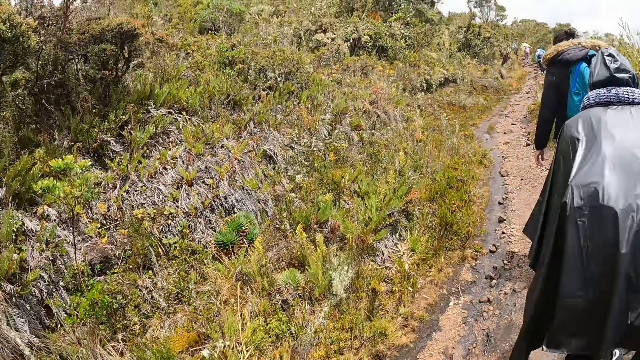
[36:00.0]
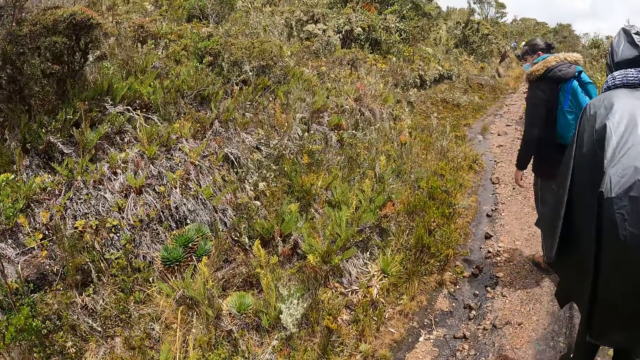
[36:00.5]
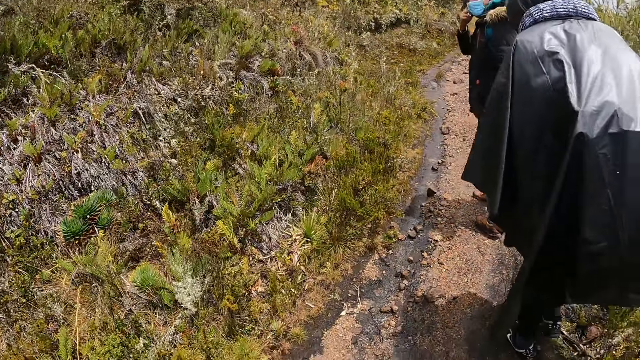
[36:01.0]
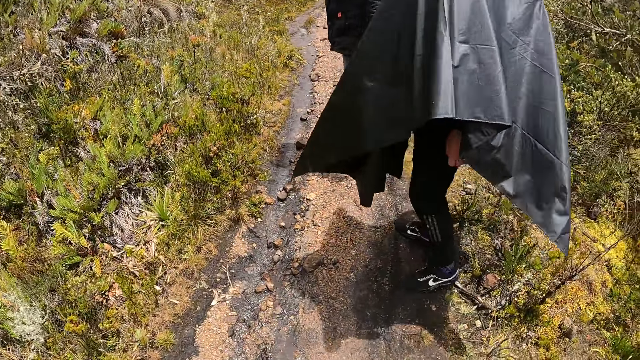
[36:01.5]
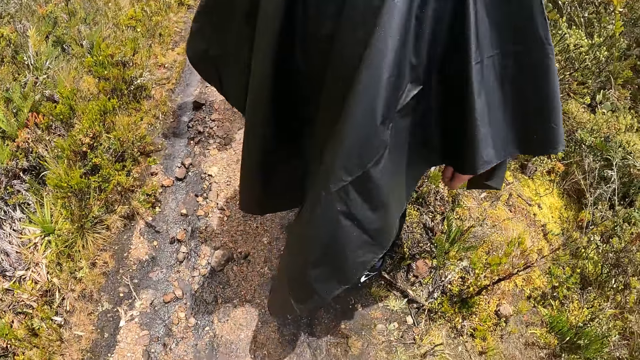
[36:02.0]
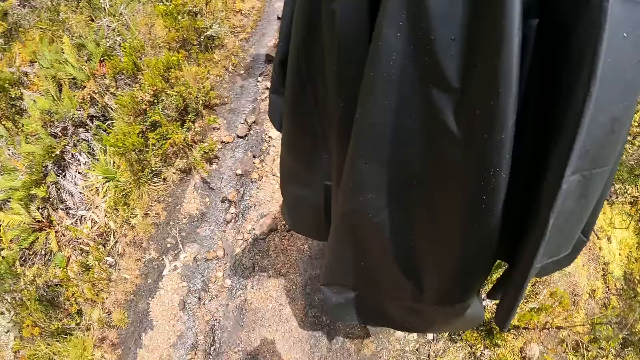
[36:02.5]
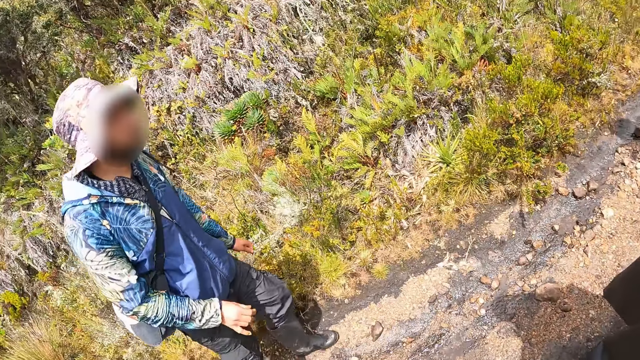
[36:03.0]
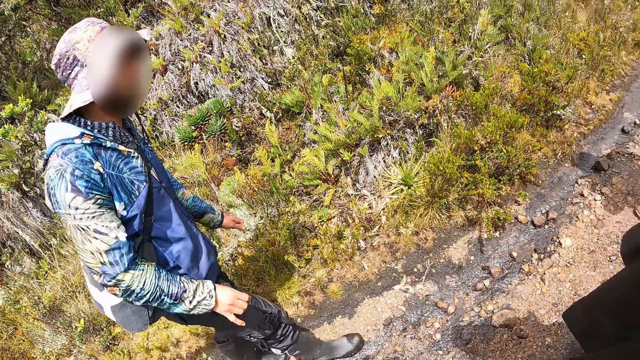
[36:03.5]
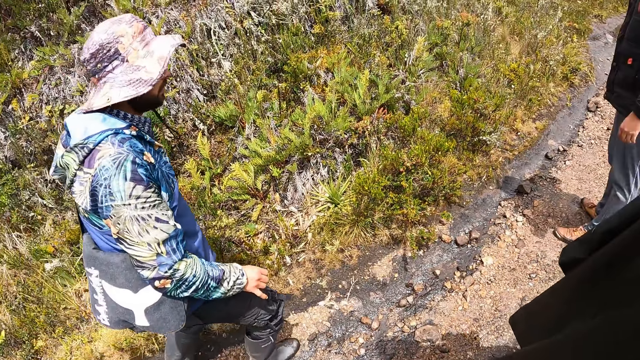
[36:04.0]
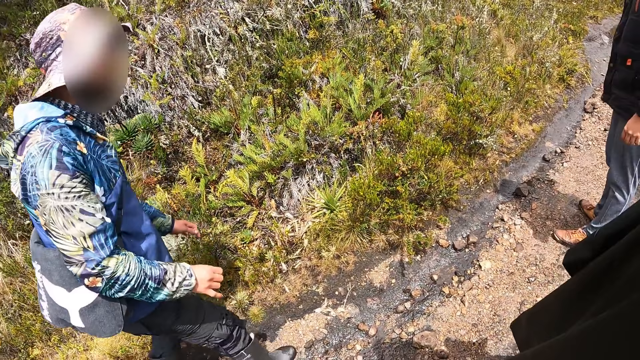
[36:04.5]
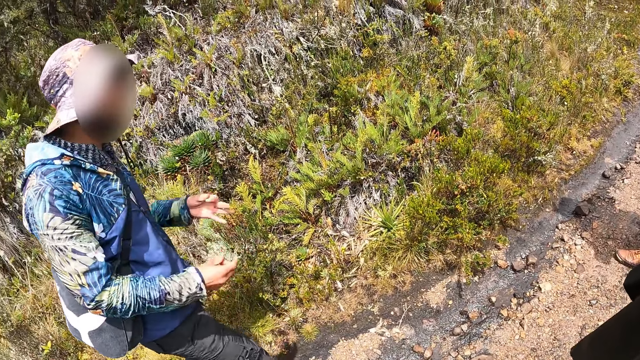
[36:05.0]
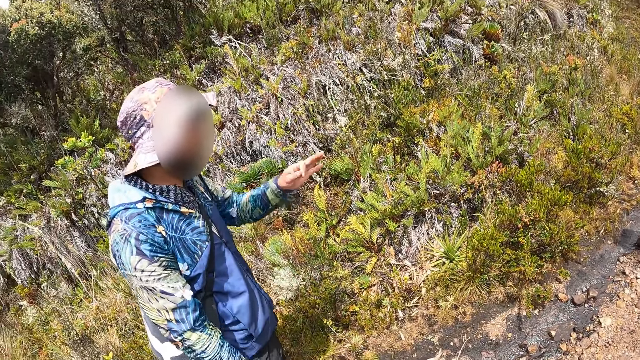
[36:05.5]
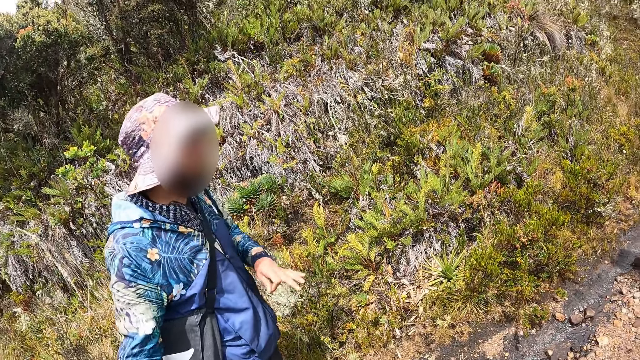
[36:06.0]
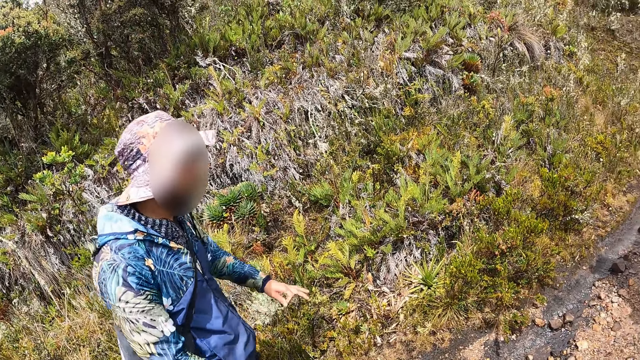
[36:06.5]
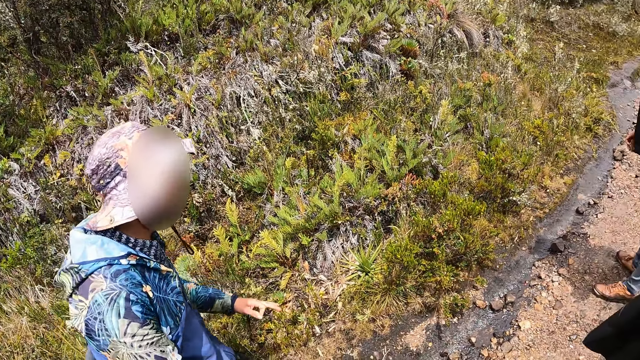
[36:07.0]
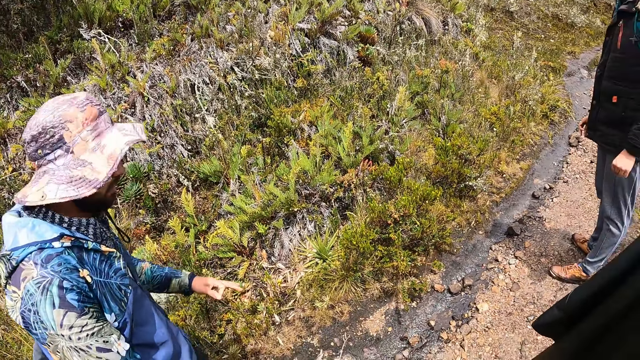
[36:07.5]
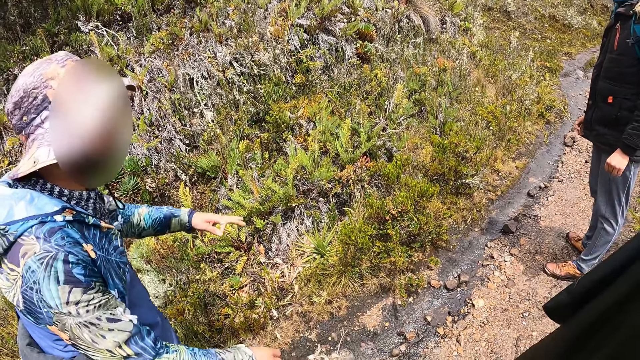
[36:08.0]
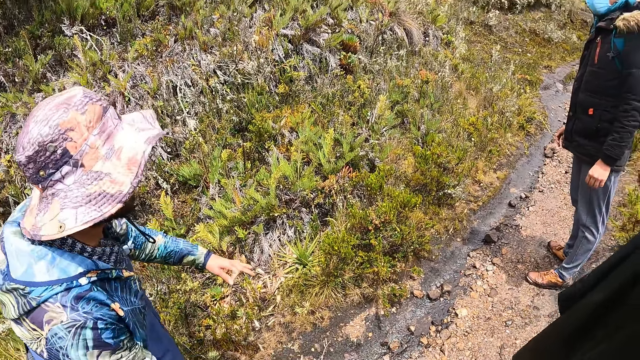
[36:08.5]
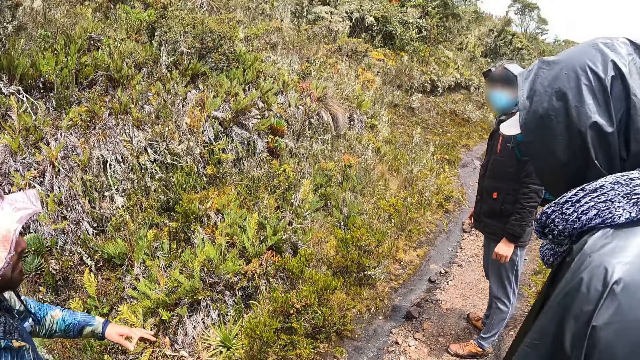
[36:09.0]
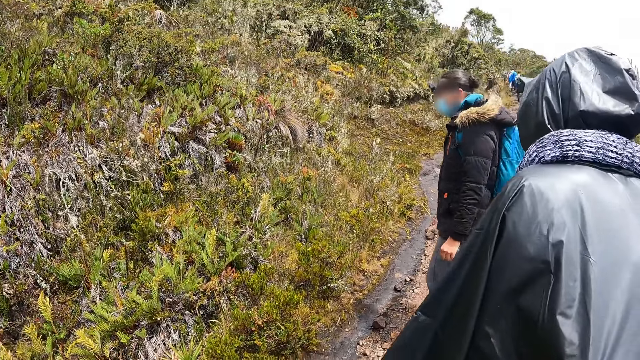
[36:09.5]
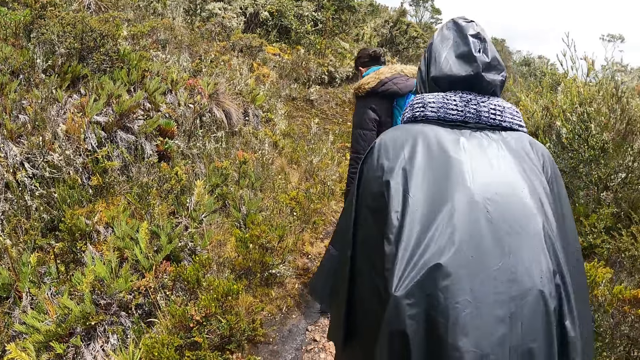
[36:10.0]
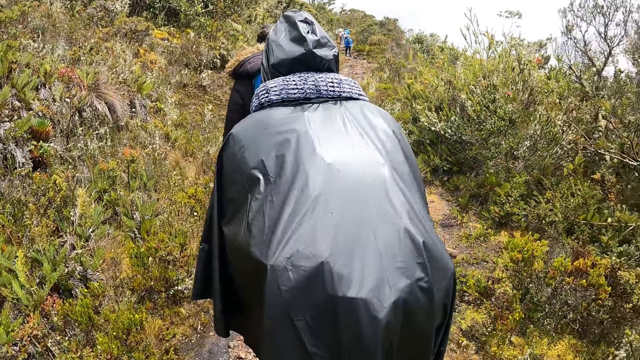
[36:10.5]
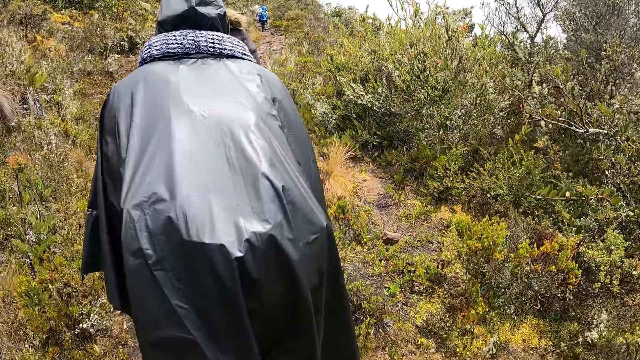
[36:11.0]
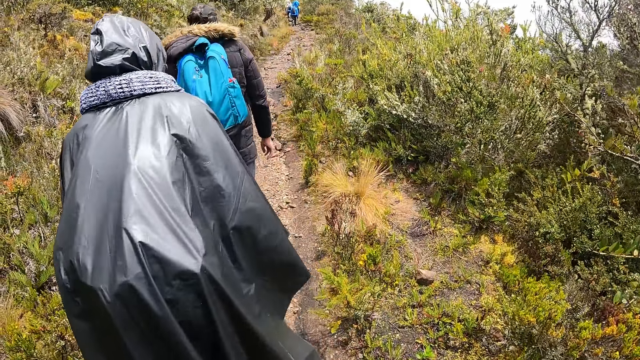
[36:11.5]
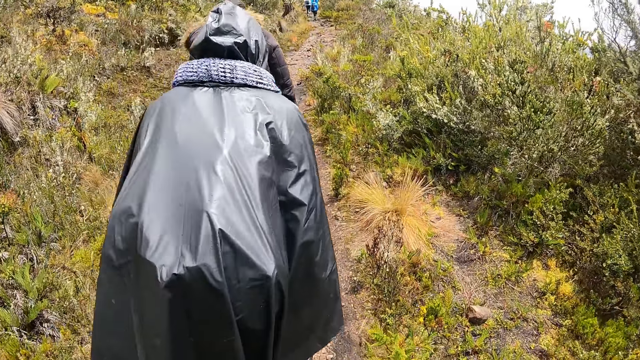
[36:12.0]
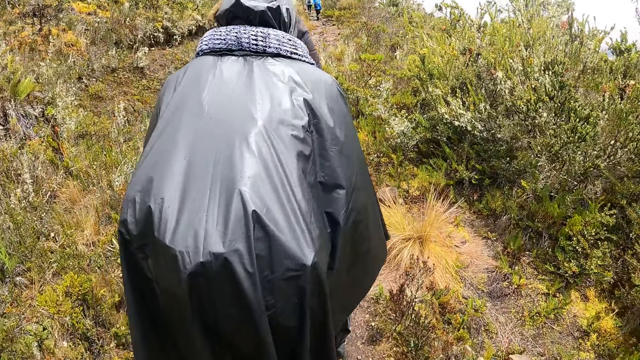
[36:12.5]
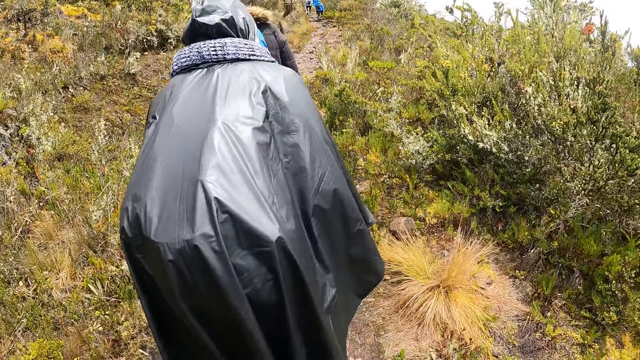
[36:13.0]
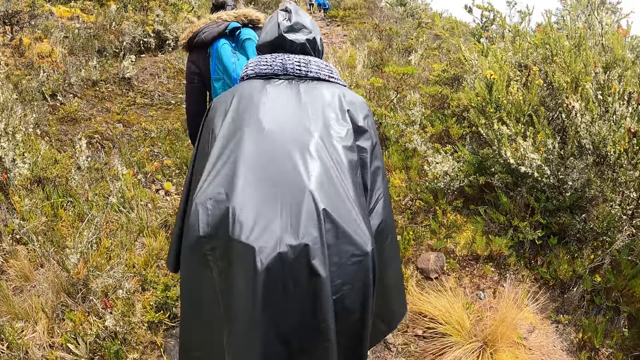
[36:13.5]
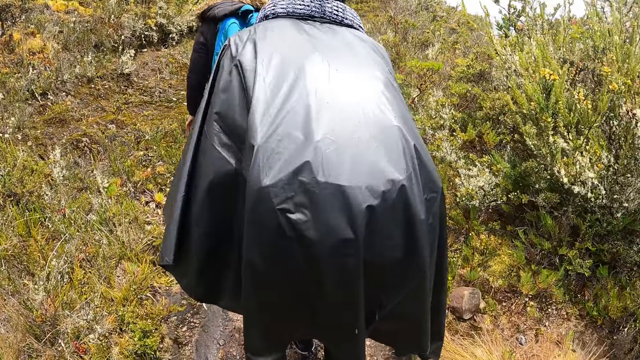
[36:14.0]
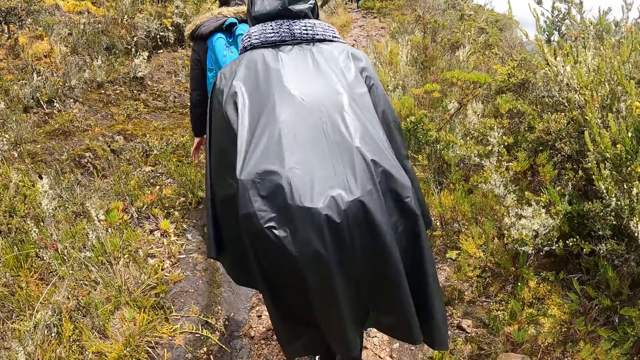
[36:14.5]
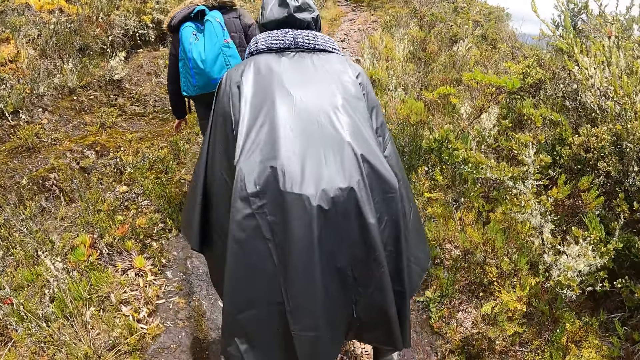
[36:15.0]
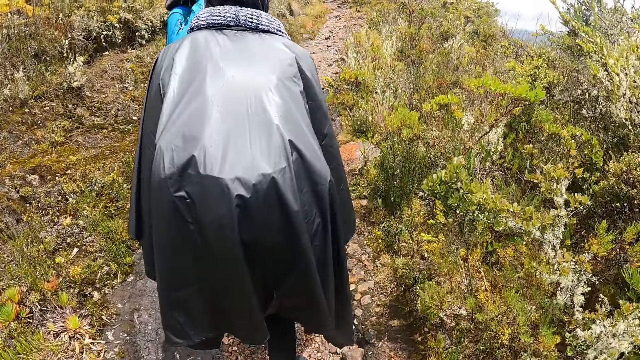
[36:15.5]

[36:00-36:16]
A person and another person look around. A man hikes. The man makes hand gestures with his hands. The camera wearer takes a hike with the first person, the man and the other person. They climb up the hill with a group of people.

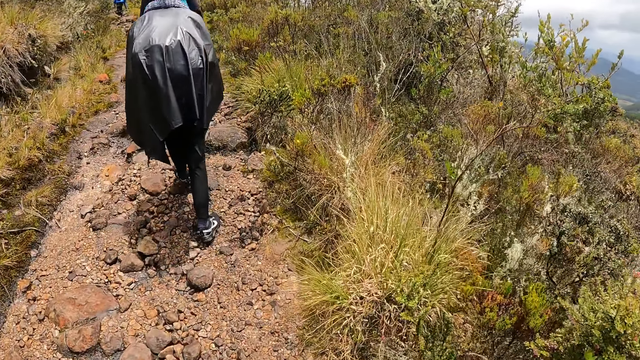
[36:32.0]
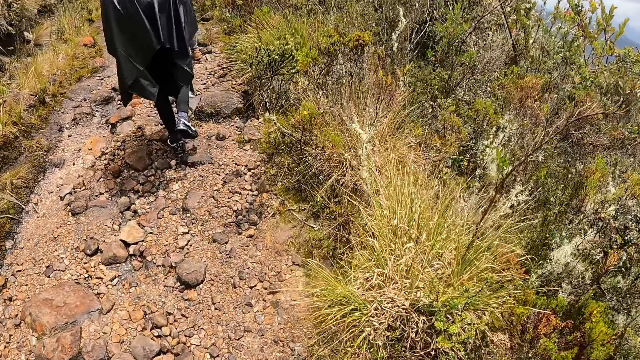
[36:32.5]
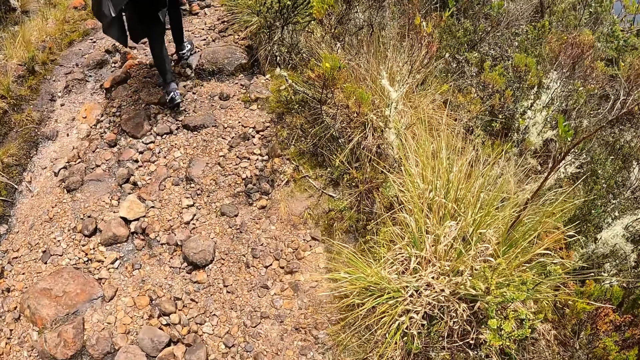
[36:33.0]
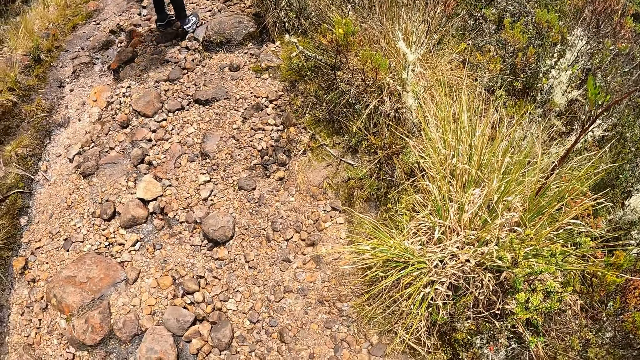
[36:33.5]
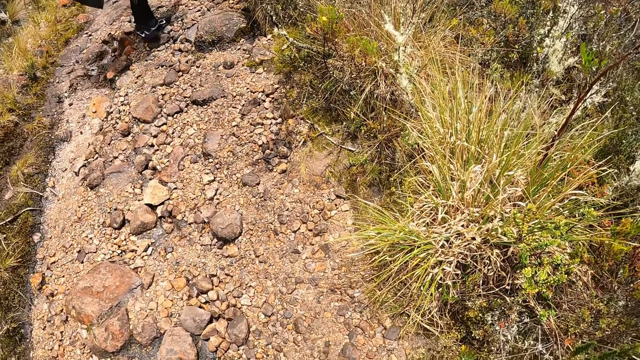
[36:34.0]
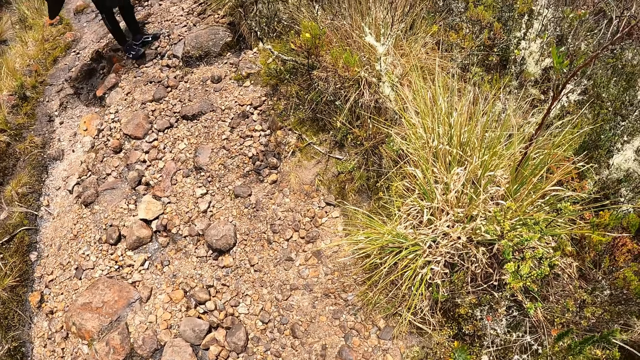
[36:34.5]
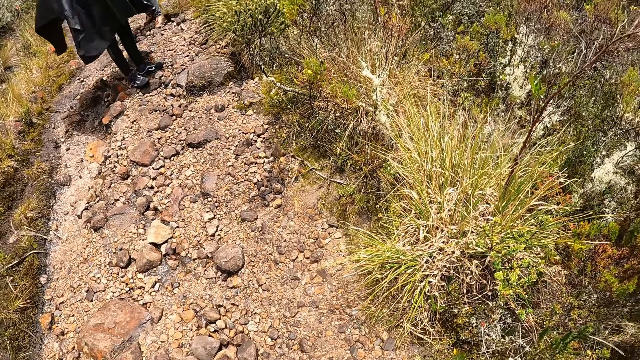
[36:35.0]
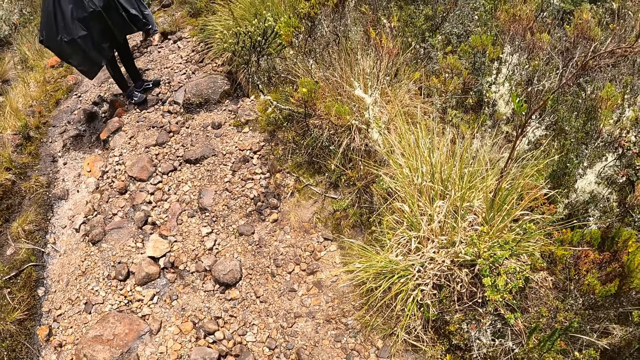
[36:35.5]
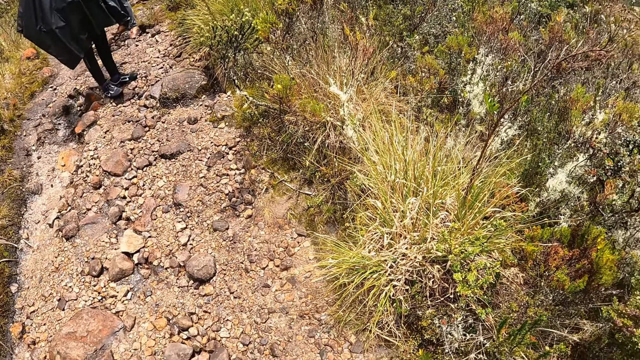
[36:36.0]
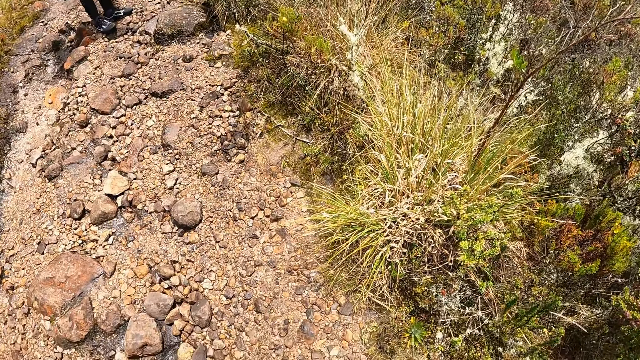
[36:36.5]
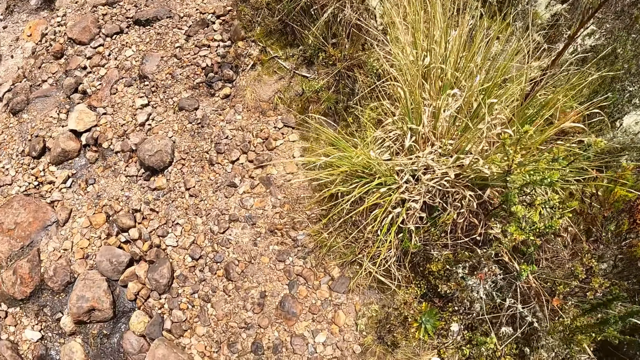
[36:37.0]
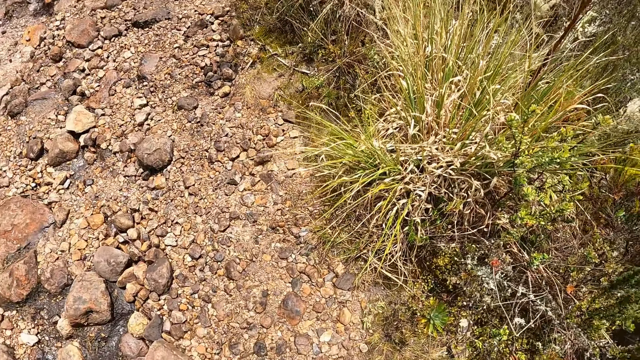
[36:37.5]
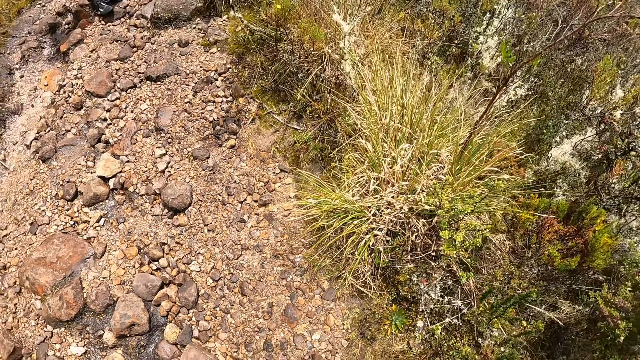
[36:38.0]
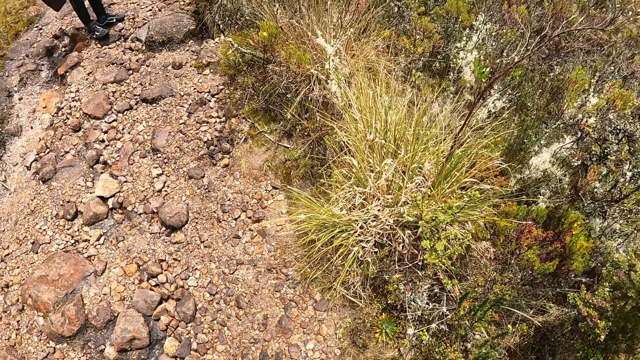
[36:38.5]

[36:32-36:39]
The camera wearer looks around. A lady looks around. The camera wearer points to the ground with his right hand.
